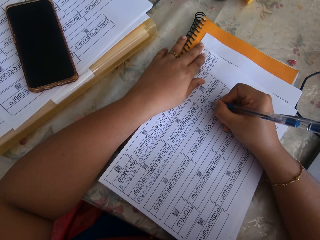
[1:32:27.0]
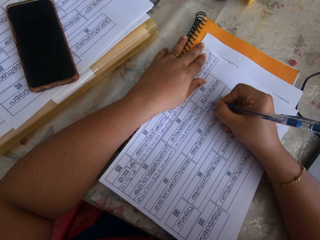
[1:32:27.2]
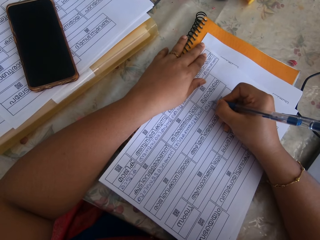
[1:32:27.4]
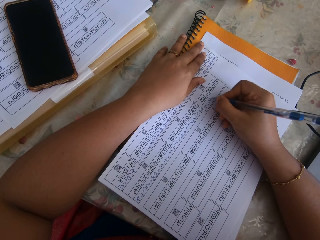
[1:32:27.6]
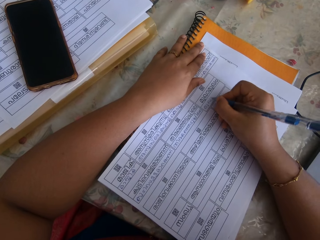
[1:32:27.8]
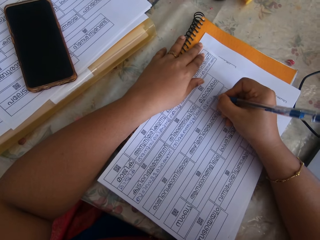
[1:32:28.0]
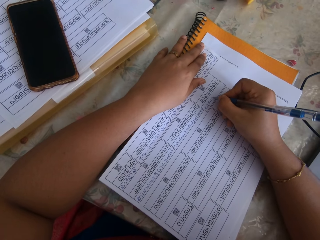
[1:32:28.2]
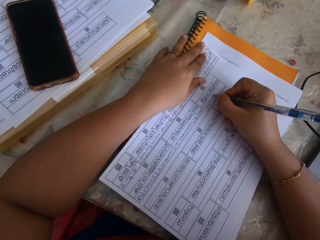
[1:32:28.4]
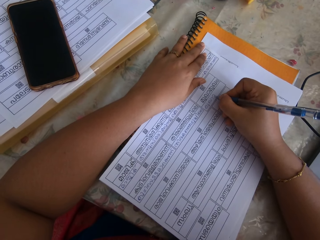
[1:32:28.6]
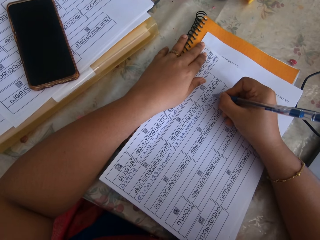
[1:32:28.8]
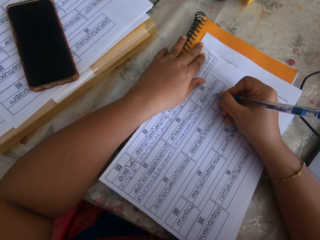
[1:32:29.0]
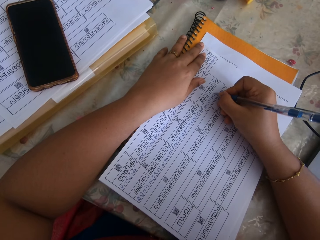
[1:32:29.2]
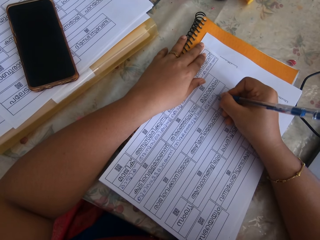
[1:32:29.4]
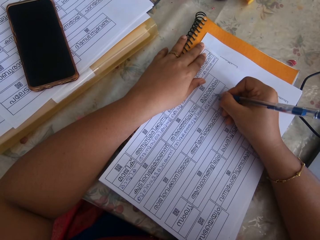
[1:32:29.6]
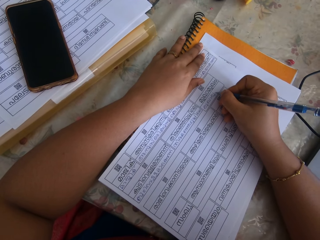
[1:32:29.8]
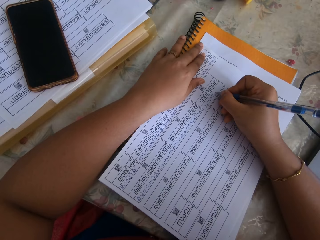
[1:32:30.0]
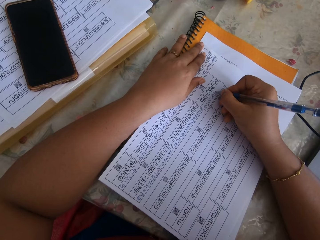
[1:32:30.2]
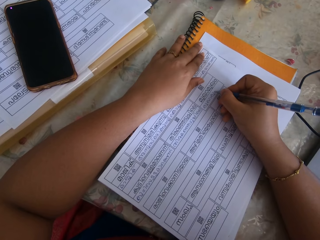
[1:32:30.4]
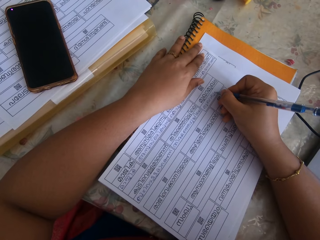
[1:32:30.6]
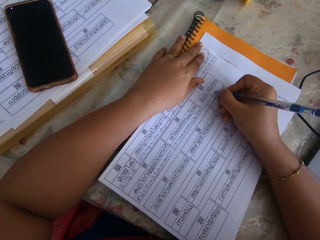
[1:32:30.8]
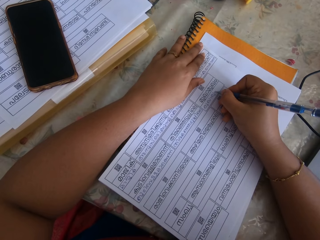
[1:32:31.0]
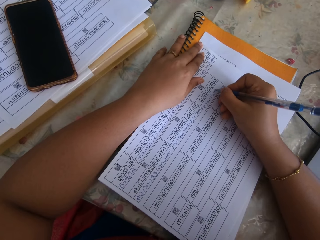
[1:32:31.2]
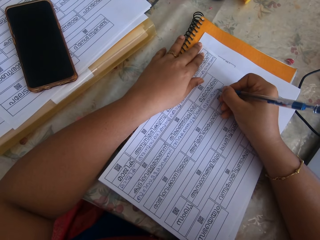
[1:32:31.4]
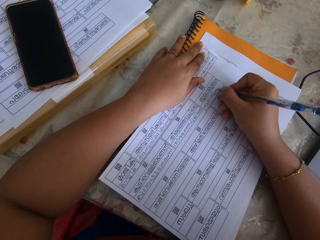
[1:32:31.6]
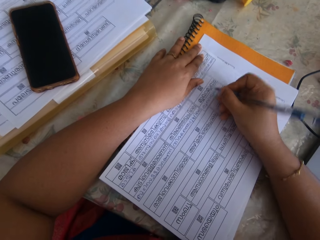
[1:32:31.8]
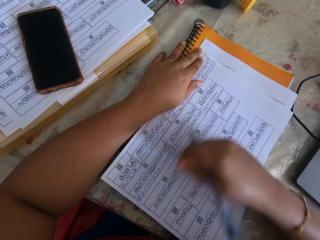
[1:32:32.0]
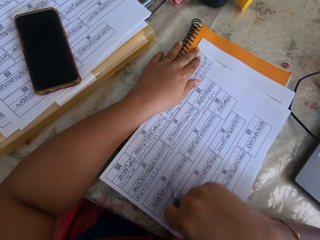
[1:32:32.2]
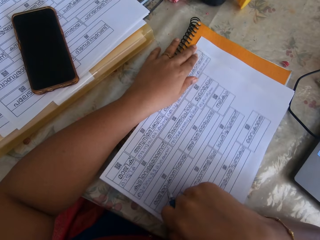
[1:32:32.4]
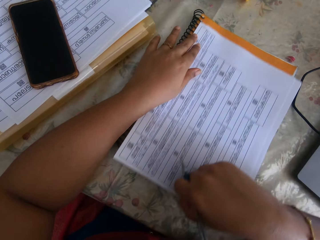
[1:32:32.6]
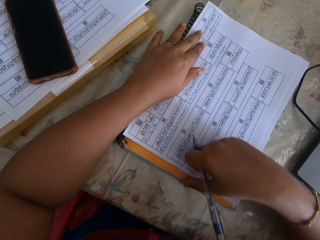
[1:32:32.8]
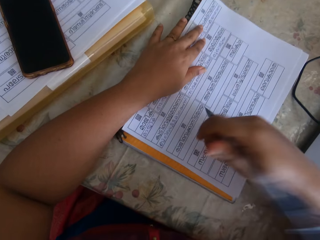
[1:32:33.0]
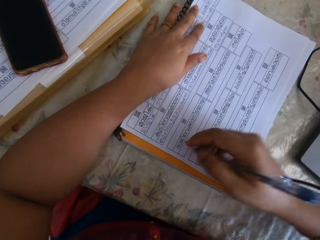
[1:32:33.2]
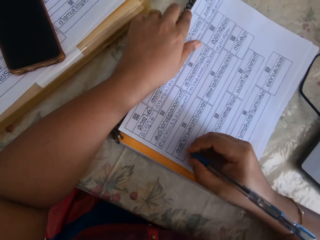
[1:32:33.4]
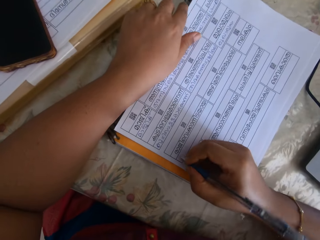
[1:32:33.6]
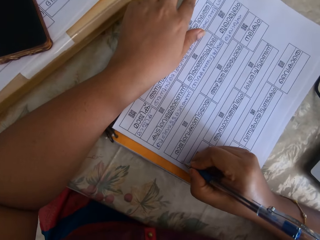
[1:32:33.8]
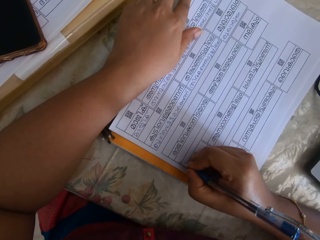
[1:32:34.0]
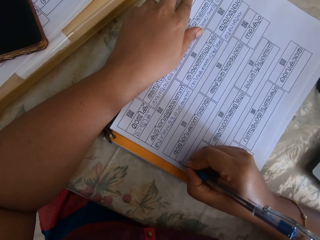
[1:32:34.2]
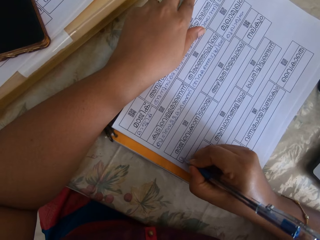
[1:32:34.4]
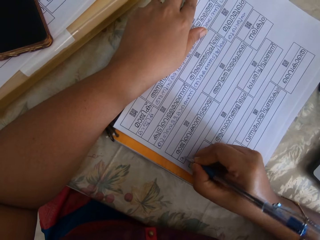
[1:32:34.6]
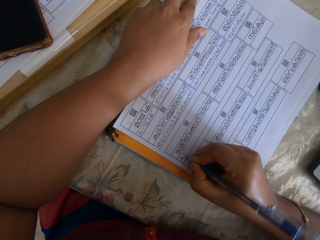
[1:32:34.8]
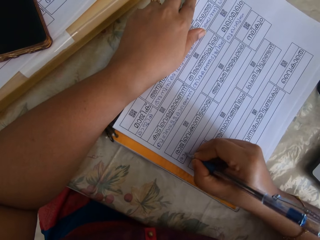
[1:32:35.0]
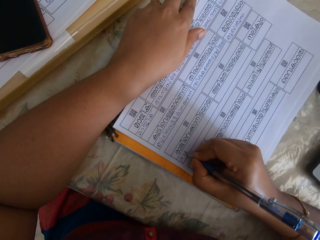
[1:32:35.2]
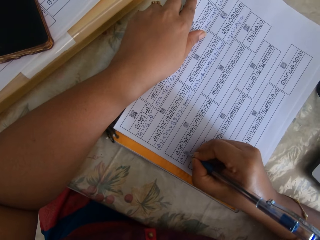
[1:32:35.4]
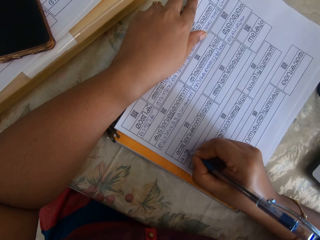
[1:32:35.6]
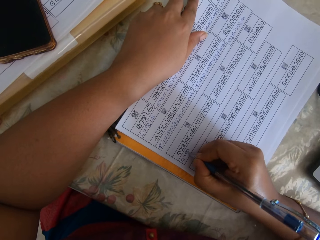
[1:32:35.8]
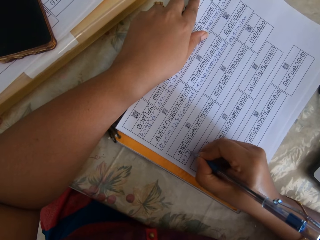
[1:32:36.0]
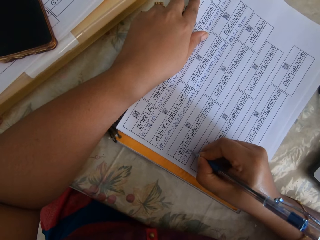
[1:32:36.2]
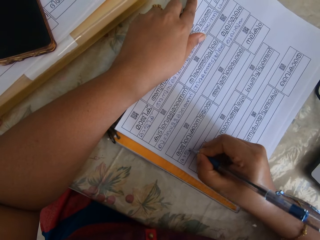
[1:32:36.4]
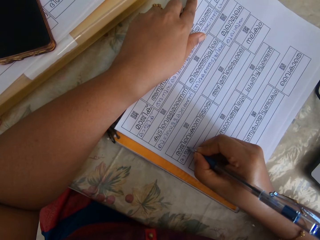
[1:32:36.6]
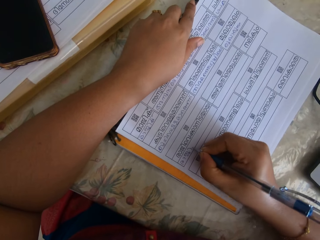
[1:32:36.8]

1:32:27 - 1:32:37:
The camera wearer lifts her right hand from the piece of paper. She moves the piece of paper on the table with her right hand. She writes on the piece of paper with the pen in her right hand.

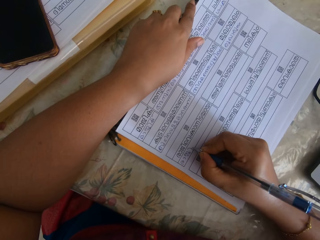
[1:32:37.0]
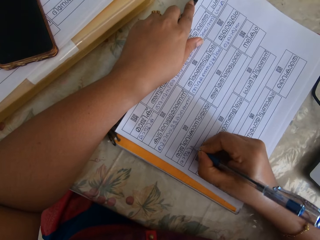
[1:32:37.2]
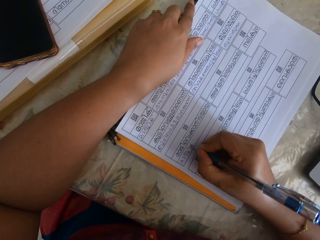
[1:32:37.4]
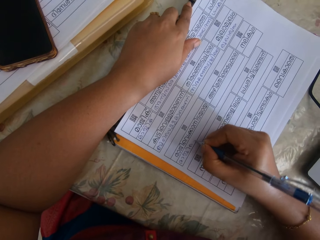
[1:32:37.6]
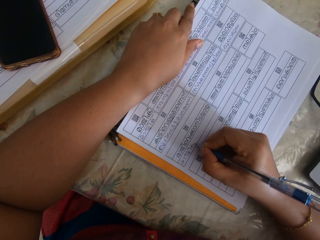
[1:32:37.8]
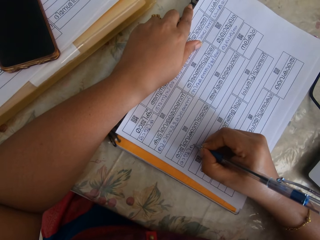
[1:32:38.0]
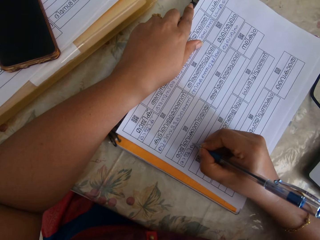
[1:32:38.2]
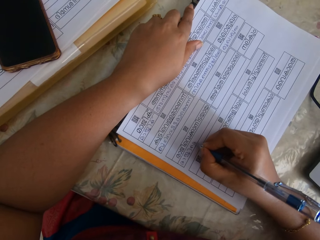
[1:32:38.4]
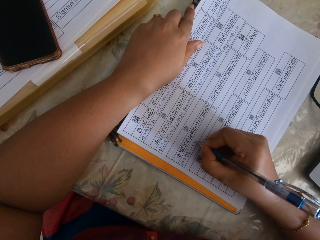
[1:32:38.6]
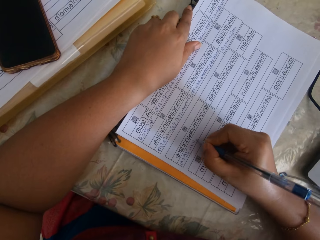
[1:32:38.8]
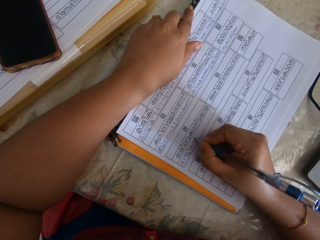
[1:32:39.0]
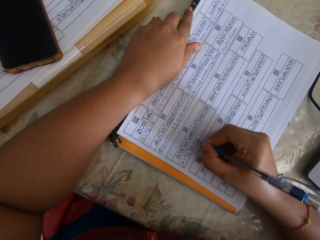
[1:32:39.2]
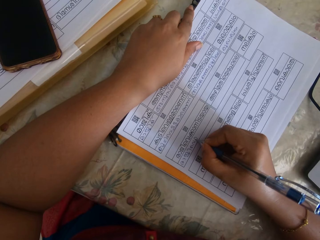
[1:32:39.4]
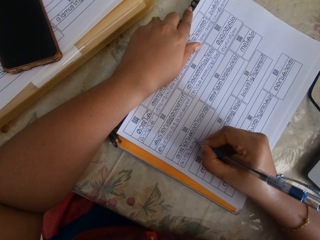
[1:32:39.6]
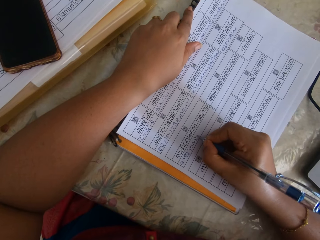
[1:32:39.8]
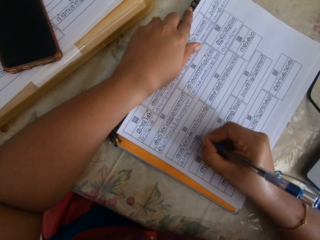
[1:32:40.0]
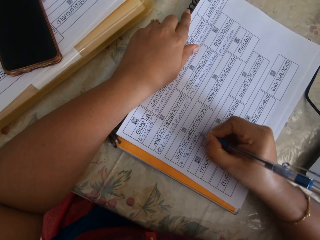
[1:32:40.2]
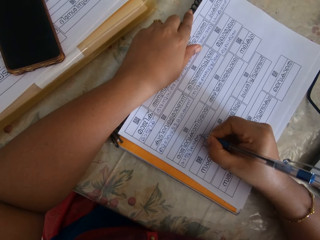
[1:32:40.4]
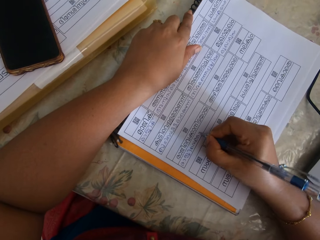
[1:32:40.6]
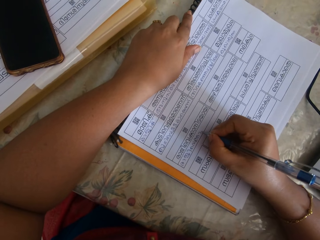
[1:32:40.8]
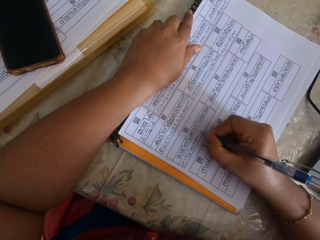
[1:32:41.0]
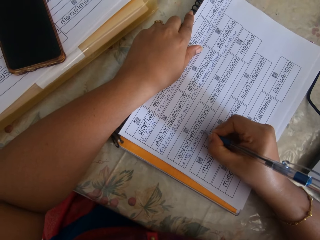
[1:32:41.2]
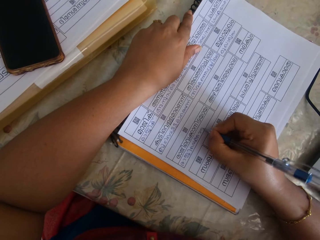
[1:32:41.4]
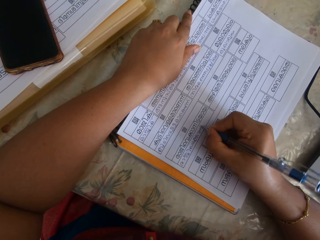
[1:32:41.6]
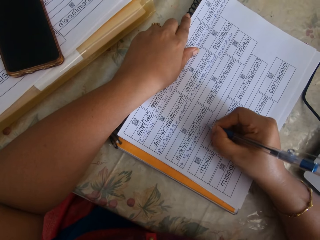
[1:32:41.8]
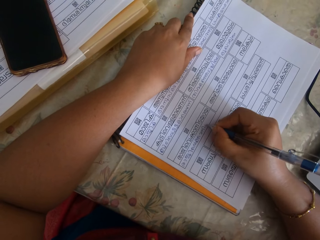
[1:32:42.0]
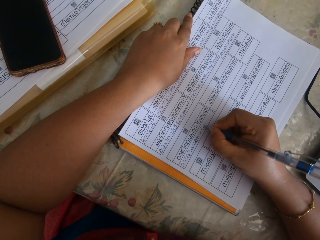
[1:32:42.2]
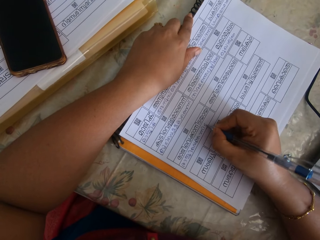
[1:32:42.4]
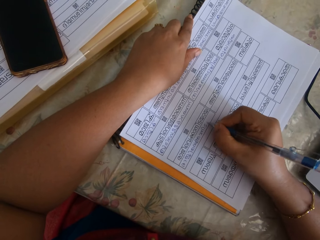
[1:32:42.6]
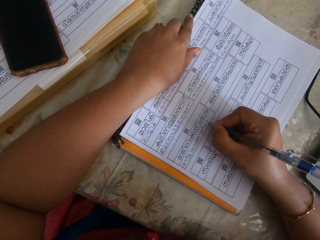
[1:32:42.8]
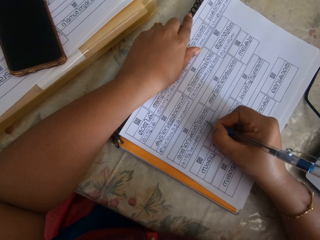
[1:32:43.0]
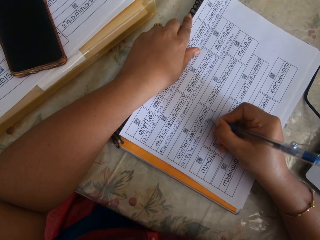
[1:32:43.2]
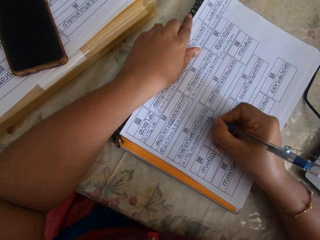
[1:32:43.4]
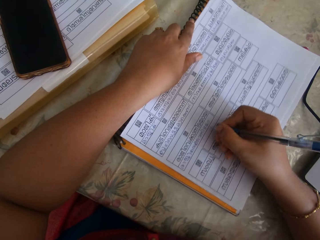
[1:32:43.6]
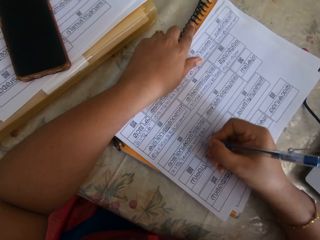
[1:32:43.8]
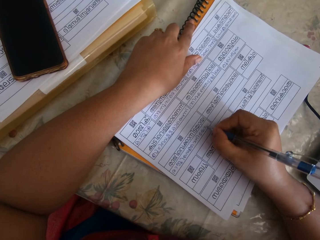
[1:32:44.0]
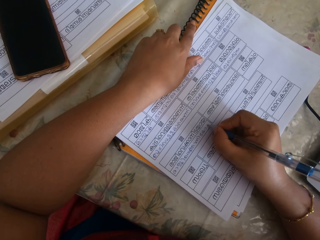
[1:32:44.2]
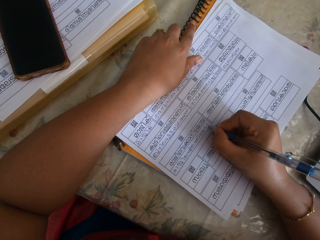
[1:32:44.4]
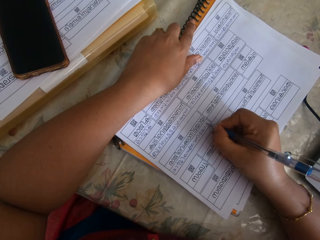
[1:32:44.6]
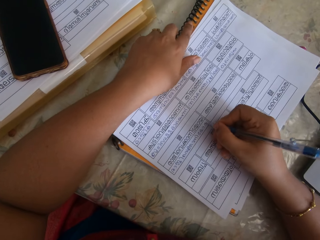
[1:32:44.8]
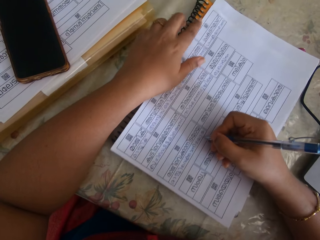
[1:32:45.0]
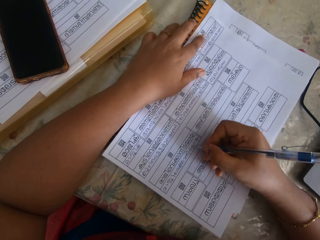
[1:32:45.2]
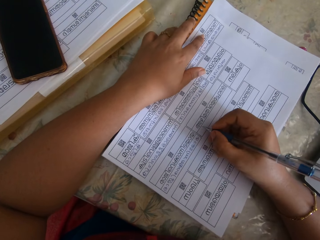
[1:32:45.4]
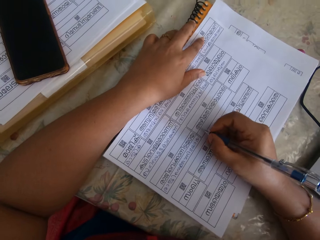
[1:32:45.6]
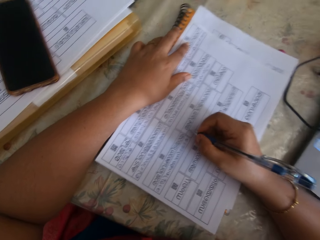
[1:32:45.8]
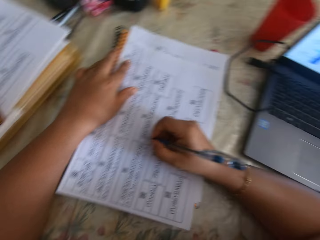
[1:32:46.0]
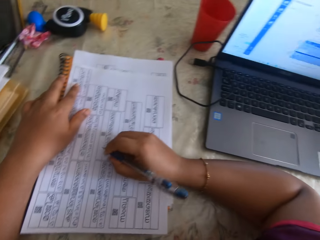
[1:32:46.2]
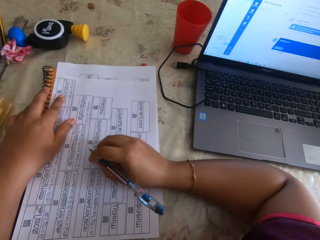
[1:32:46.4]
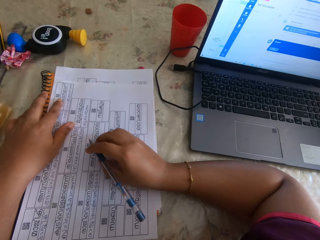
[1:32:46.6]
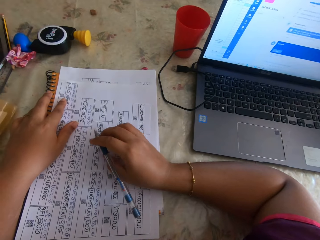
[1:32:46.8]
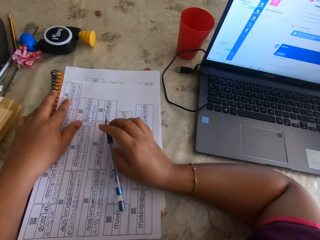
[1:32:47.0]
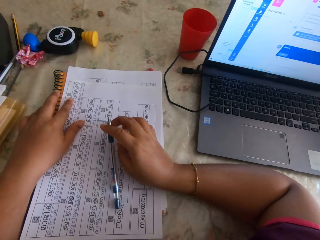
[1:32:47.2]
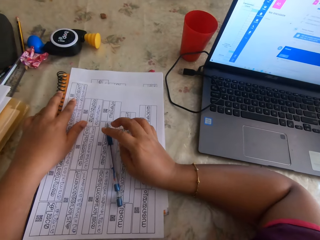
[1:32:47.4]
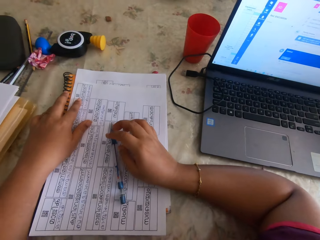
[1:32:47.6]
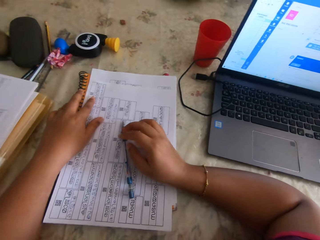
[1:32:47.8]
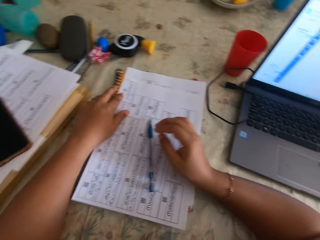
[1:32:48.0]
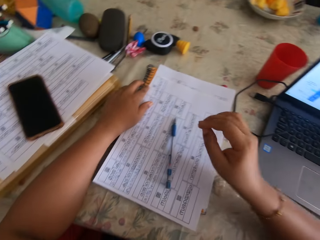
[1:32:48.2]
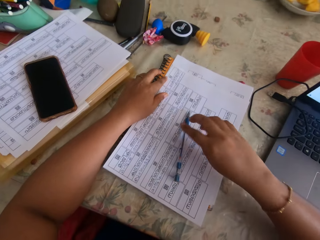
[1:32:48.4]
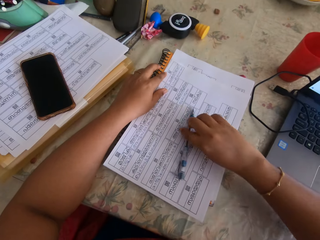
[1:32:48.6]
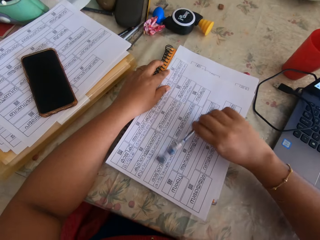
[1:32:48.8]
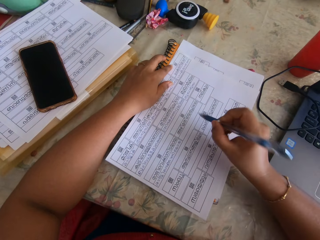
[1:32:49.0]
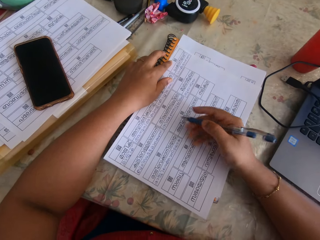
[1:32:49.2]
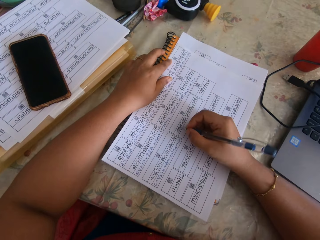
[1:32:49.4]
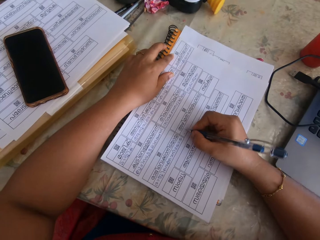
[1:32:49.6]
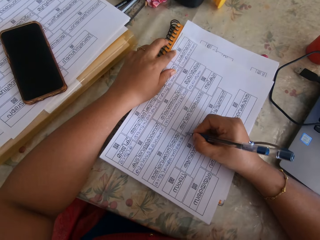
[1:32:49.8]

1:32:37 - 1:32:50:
The camera wearer writes on the paper. She writes on the paper again. She moves the piece of paper on the table with her right hand. She writes on the piece of paper with the pen in her right hand. She lifts her left hand from the piece of paper. She moves the piece of paper on the table with her right hand. She places her left hand on the piece of paper. She looks at the laptop. She drops the pen on the piece of paper on the table with her right hand. She lifts her right hand from the piece of paper on the table. She picks up the pen from the piece of paper on the table with her right hand. She places the pen in her right hand on the piece of paper on the table. She writes on the paper.
